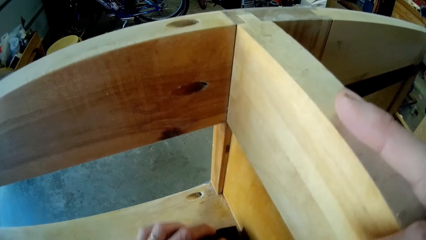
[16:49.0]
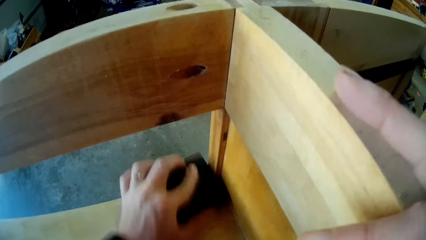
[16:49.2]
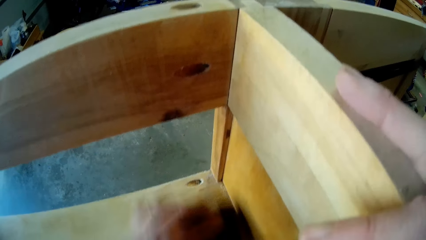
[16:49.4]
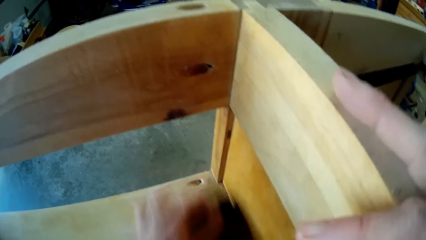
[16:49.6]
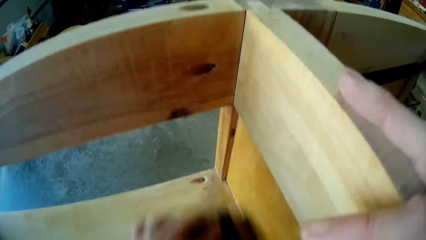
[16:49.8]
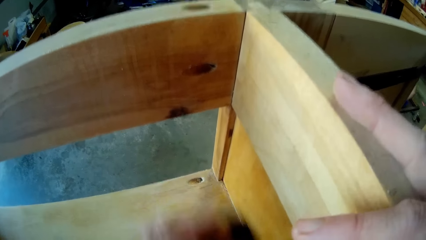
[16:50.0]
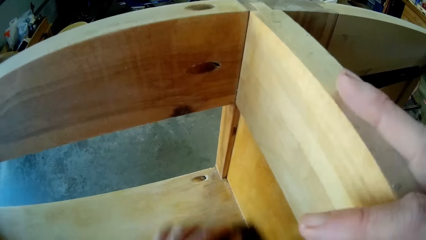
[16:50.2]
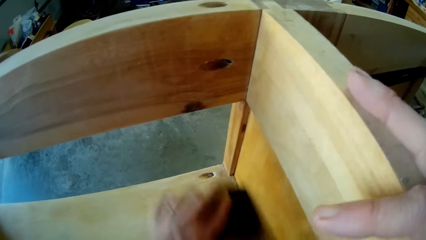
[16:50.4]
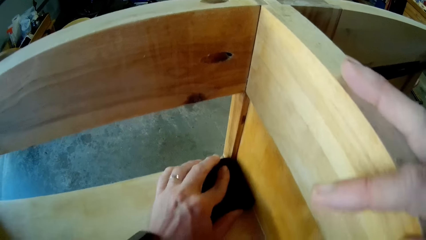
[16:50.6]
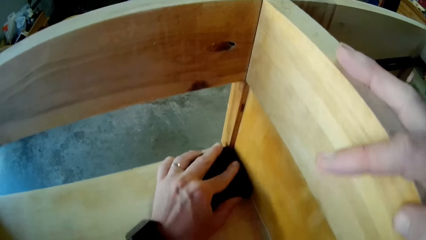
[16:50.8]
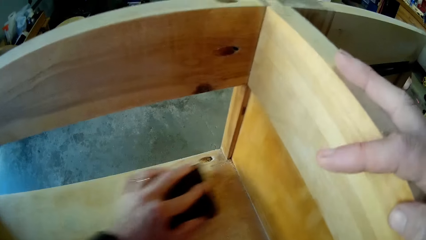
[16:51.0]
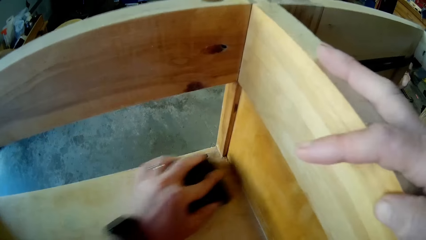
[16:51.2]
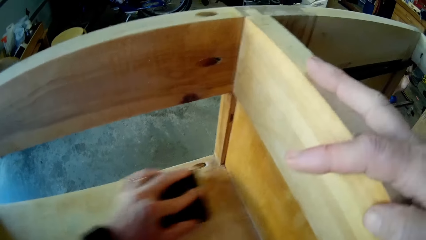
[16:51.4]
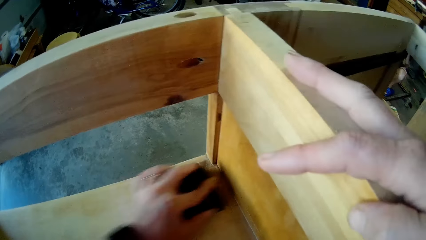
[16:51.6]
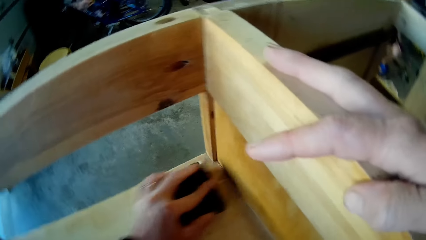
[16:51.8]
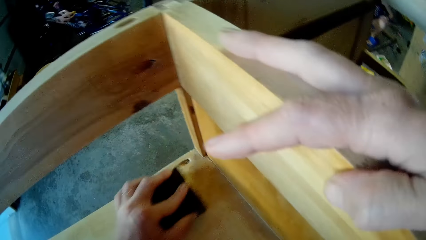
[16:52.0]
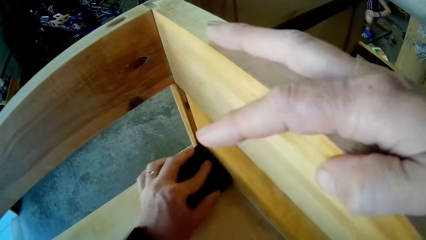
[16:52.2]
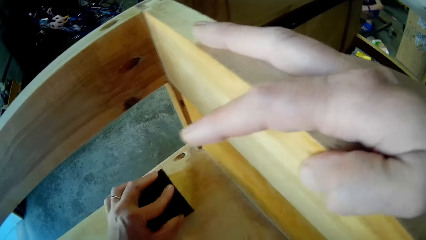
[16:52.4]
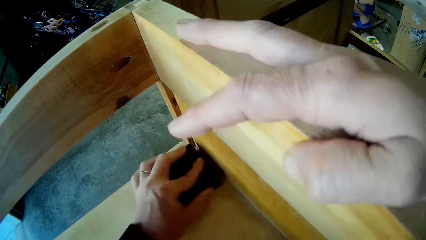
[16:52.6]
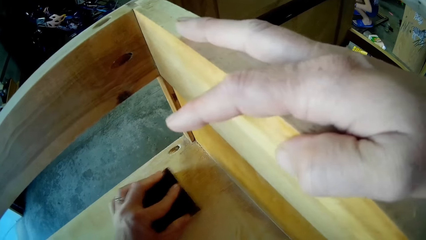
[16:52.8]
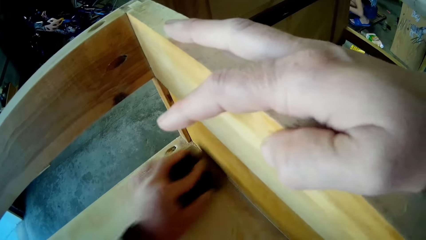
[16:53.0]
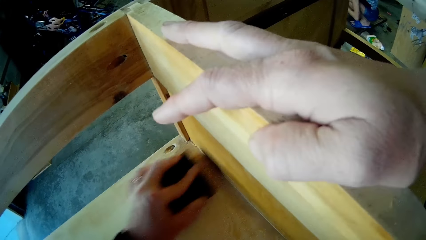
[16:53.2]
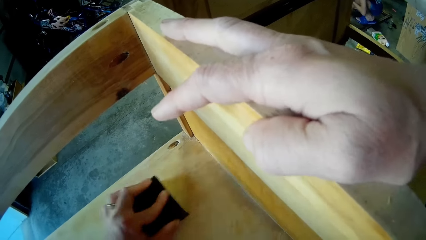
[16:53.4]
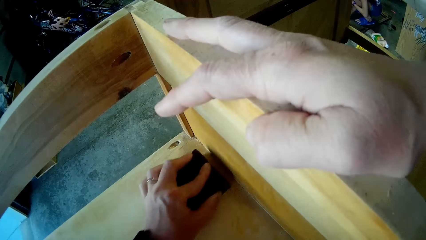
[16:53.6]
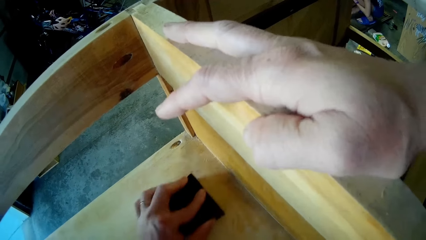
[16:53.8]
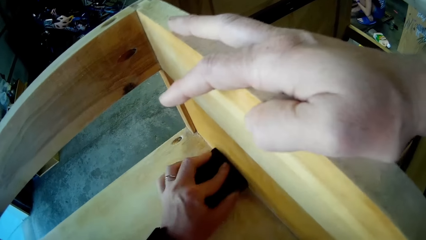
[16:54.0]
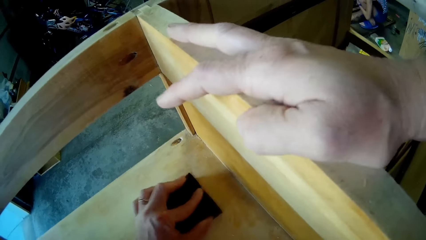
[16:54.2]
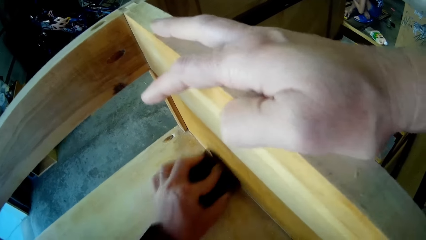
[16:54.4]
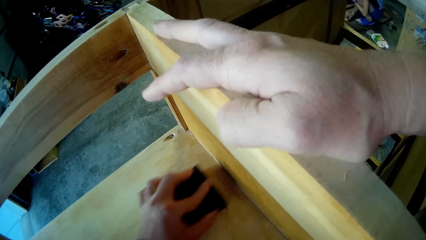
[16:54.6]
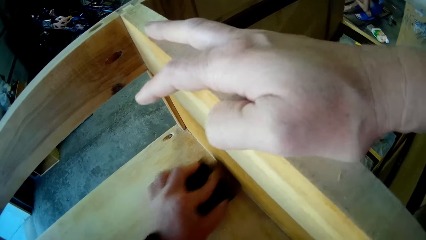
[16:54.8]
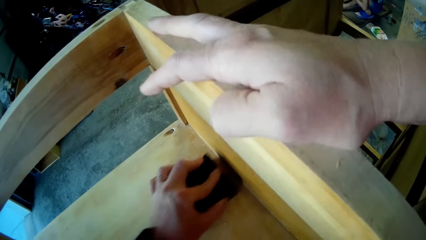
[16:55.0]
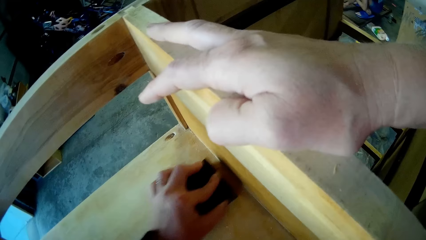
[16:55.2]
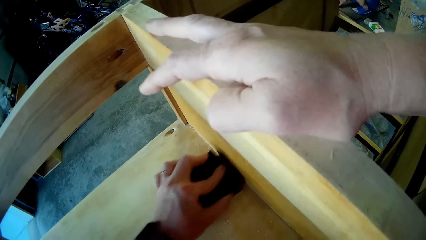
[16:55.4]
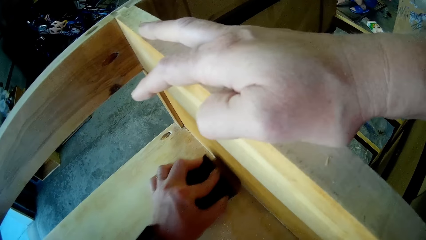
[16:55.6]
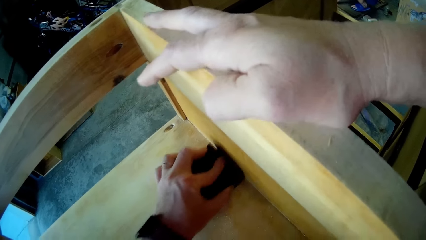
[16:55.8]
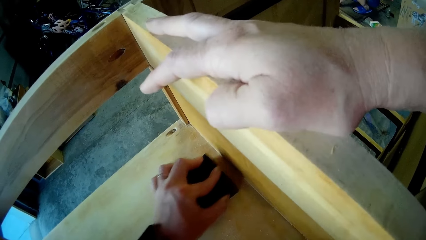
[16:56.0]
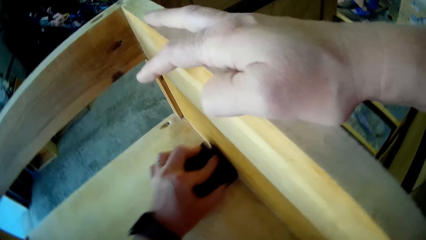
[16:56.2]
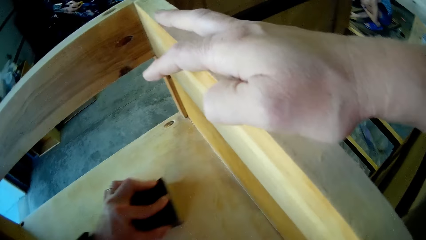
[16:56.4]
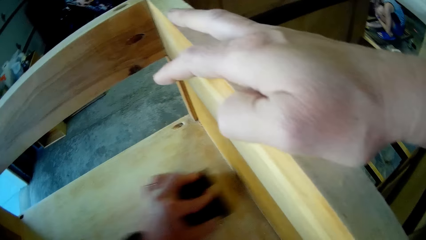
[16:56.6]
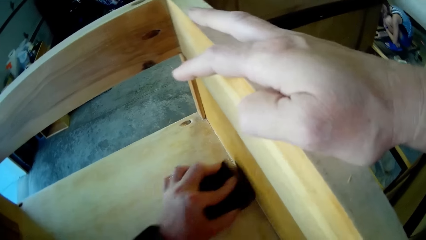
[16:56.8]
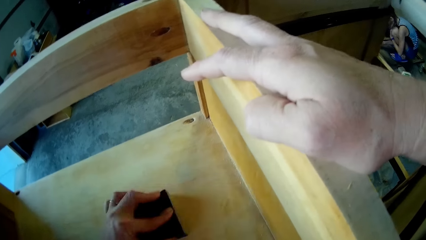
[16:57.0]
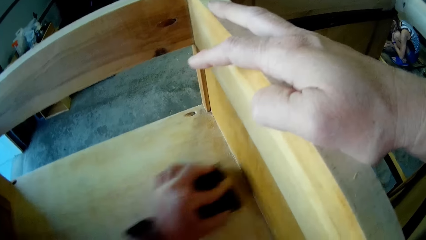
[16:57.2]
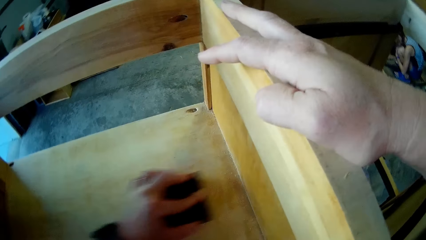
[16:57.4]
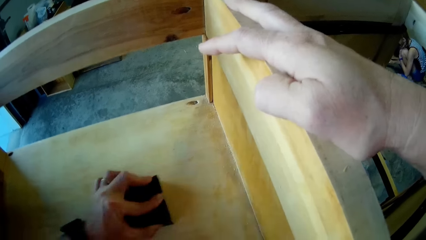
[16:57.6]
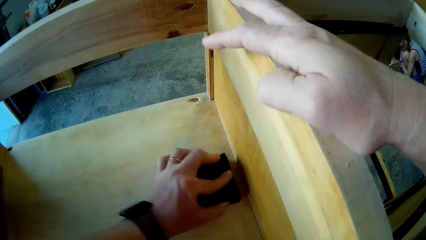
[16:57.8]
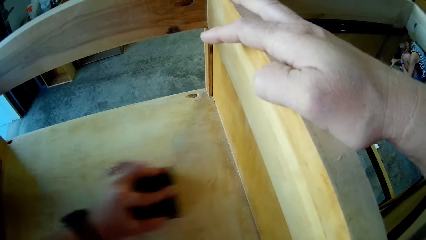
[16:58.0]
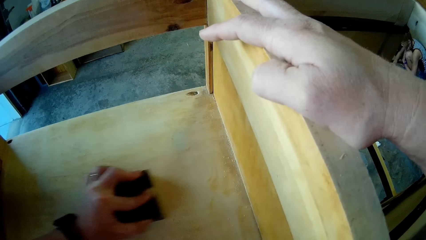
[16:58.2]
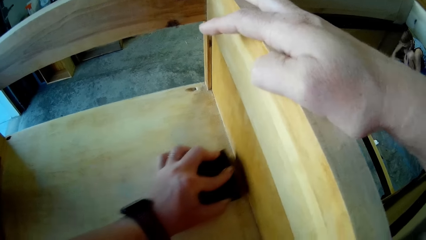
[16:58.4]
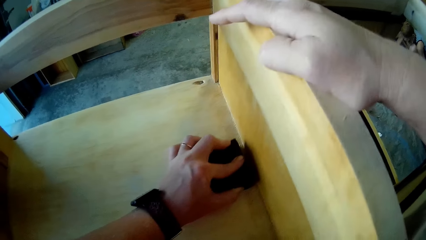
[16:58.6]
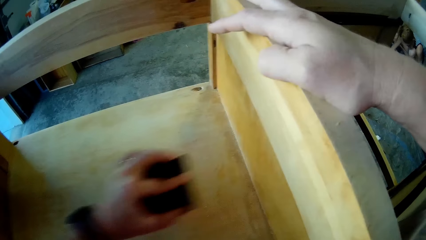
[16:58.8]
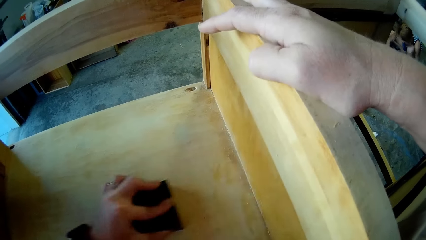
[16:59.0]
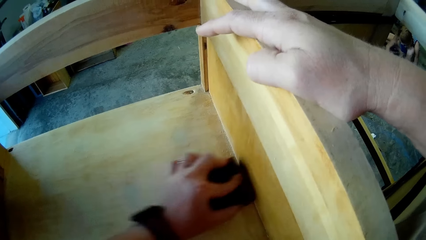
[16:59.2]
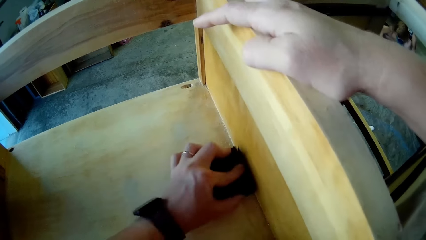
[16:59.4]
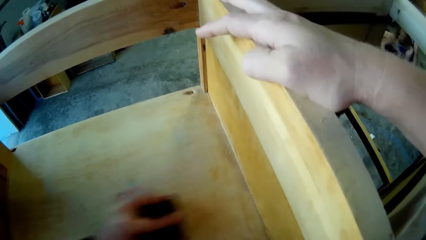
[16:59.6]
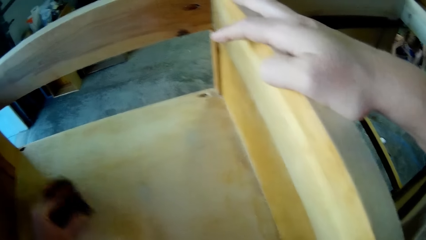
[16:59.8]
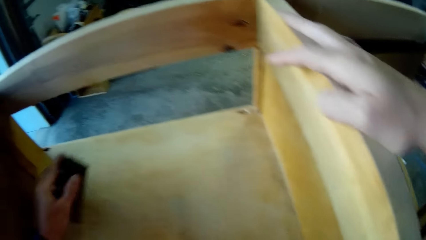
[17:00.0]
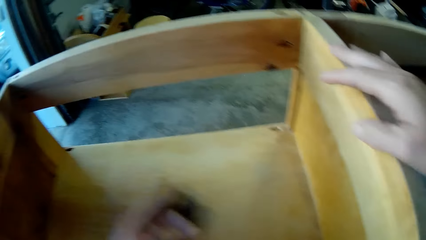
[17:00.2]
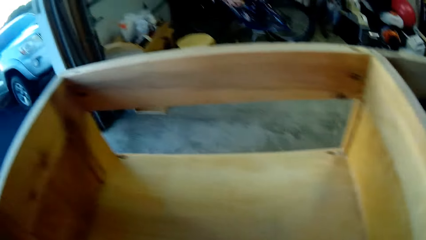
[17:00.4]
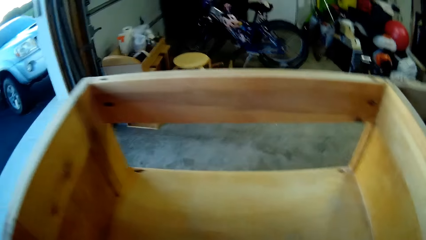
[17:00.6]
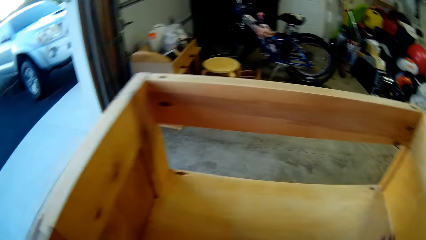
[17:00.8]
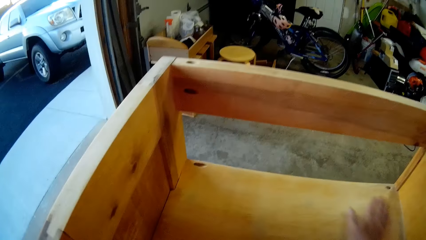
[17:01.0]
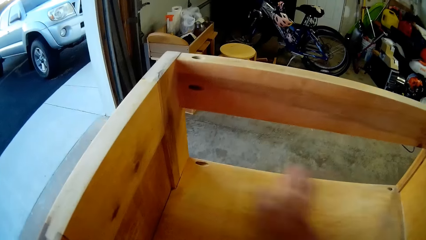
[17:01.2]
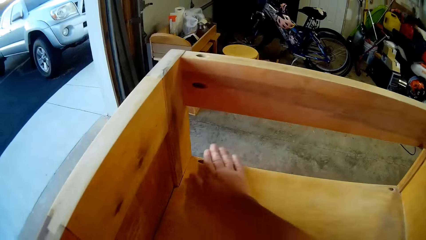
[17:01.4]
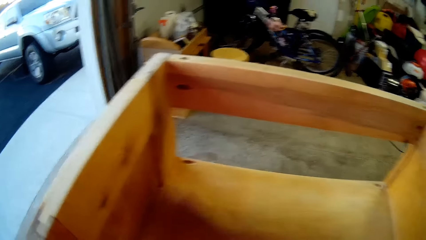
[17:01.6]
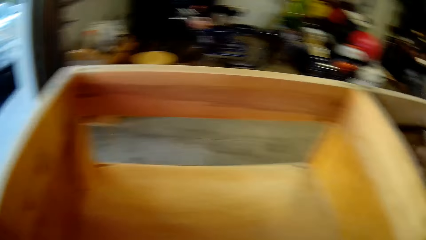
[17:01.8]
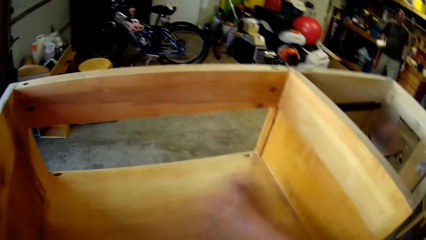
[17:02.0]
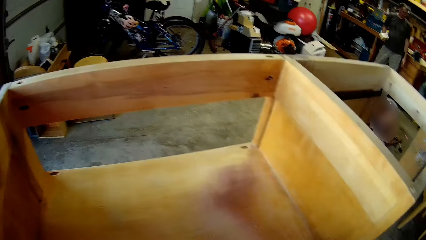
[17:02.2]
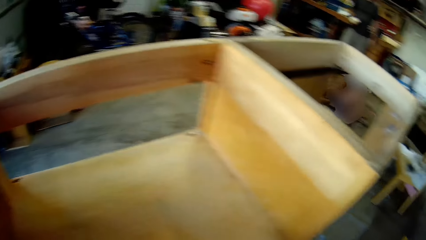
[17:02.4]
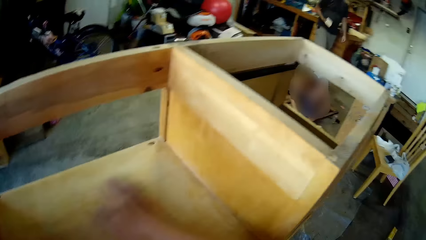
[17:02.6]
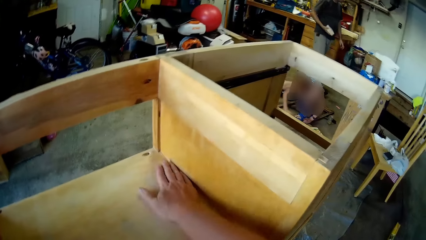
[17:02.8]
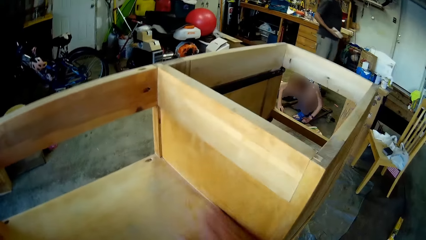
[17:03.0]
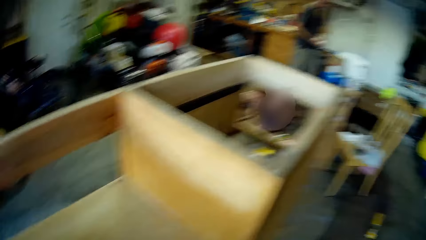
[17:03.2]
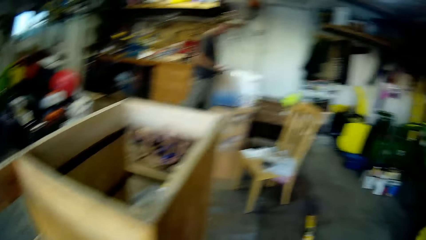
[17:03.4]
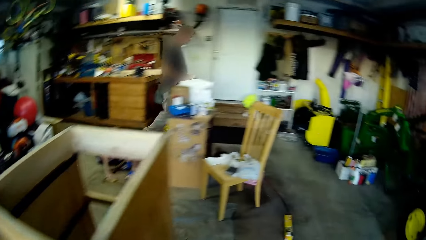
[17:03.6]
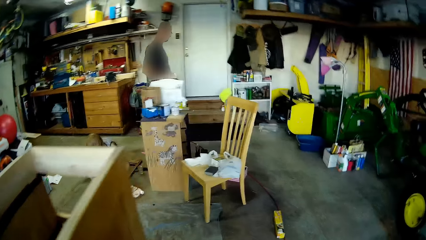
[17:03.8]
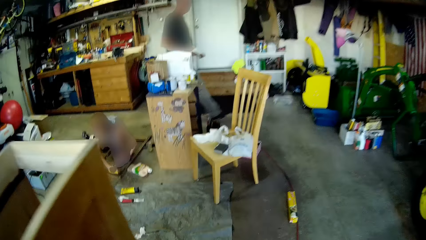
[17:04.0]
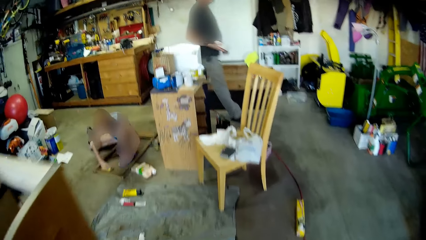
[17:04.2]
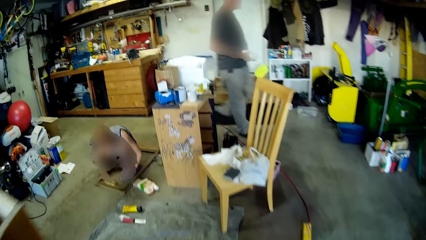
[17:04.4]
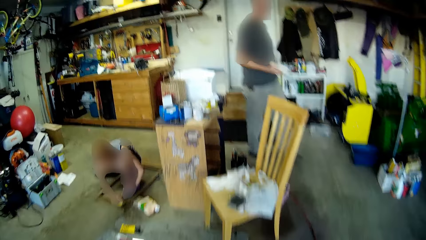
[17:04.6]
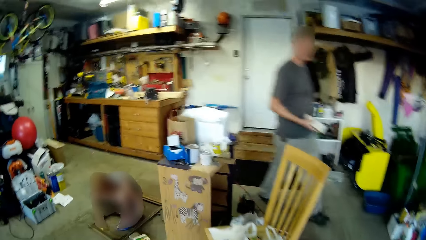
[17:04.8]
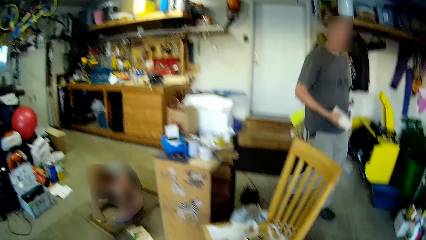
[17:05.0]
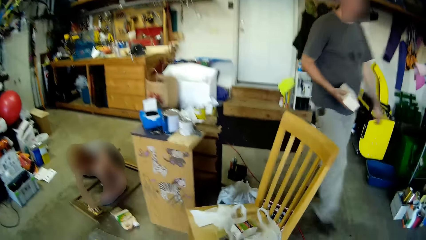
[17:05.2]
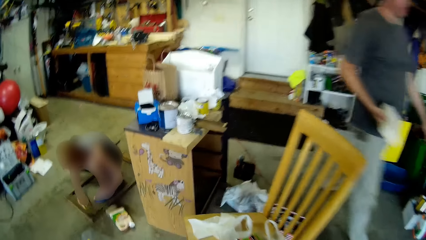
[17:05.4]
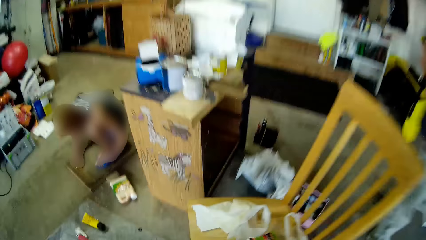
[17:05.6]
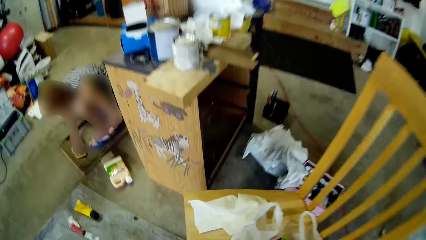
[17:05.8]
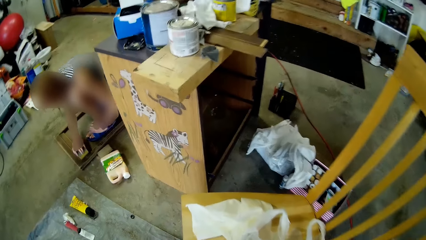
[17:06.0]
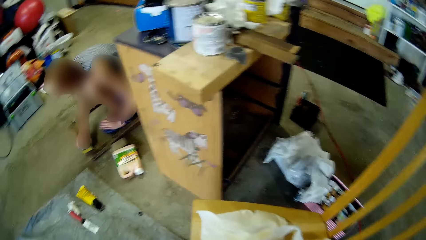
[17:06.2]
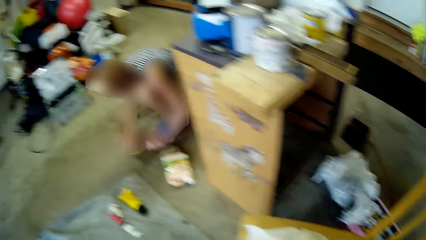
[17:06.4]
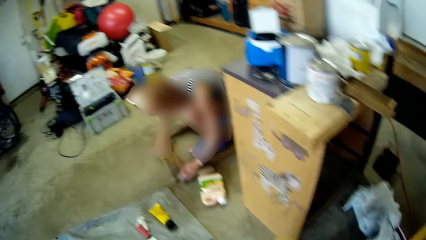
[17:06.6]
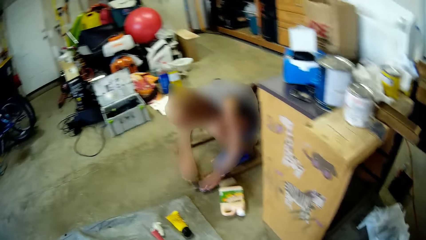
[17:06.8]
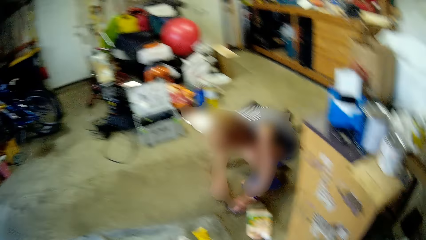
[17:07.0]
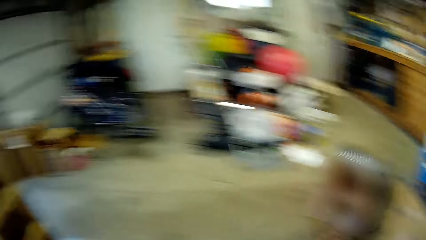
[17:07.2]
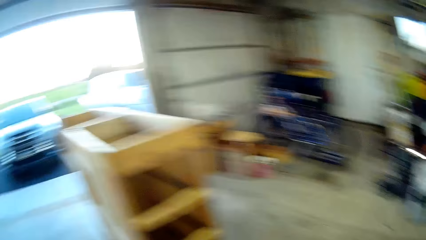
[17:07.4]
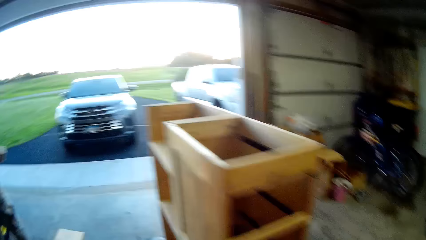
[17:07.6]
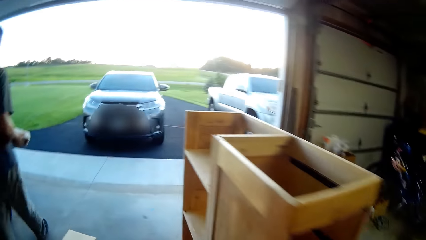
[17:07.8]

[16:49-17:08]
The camera wearer dusts off the shelf. He smoothens the wood with his hand. He walks. A girl smoothens a wood with a sandpaper.
